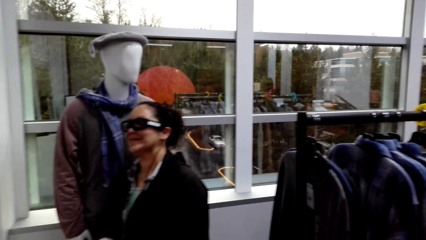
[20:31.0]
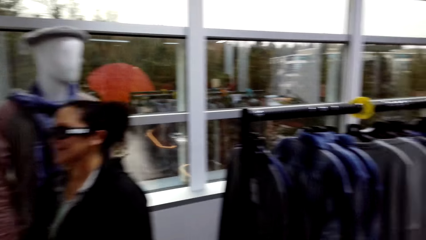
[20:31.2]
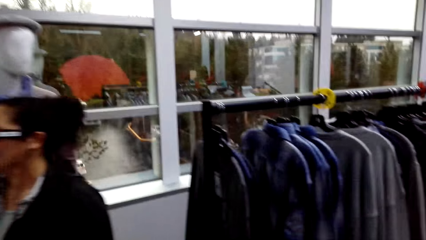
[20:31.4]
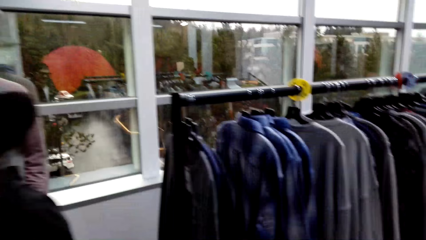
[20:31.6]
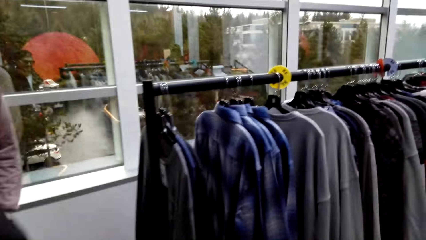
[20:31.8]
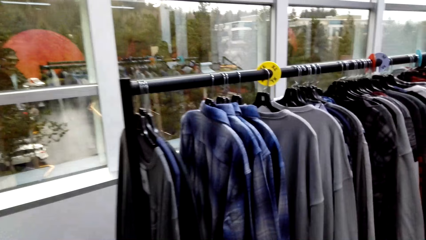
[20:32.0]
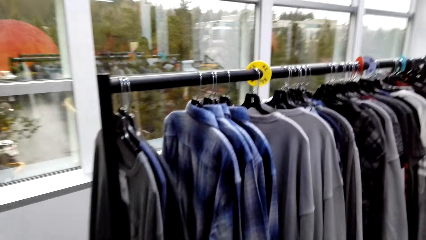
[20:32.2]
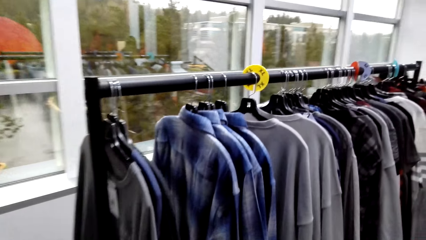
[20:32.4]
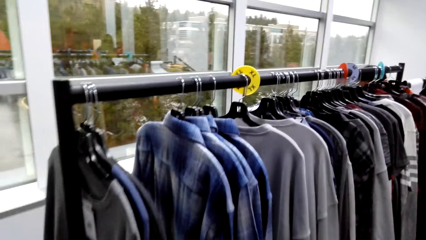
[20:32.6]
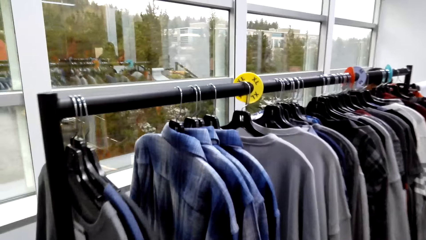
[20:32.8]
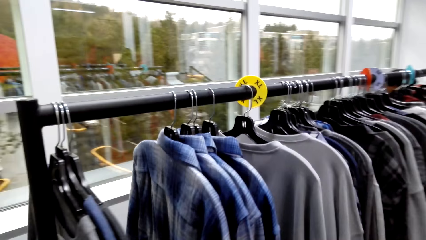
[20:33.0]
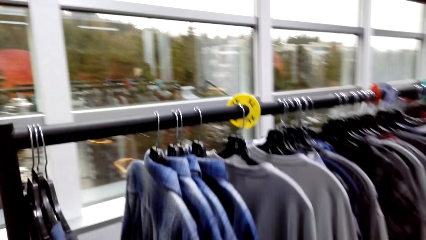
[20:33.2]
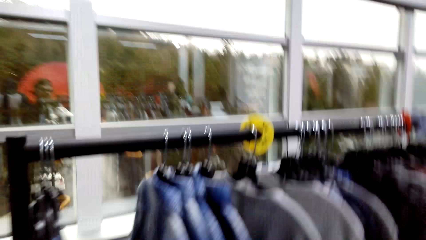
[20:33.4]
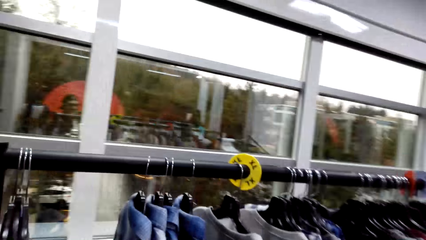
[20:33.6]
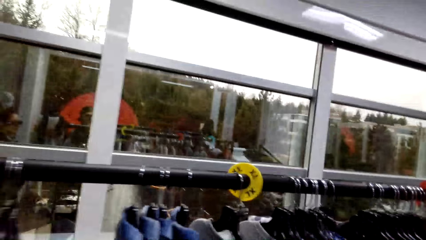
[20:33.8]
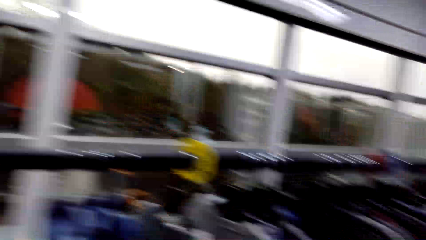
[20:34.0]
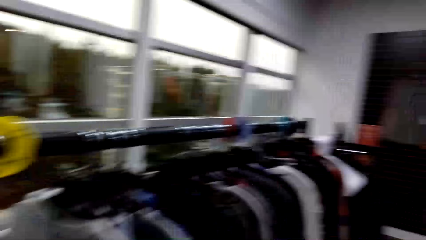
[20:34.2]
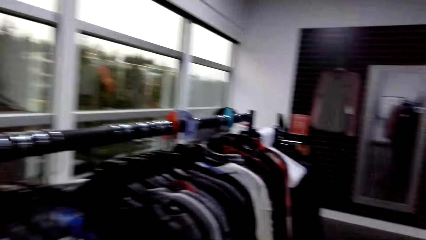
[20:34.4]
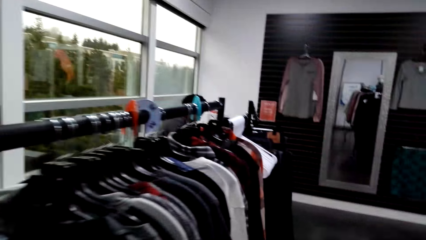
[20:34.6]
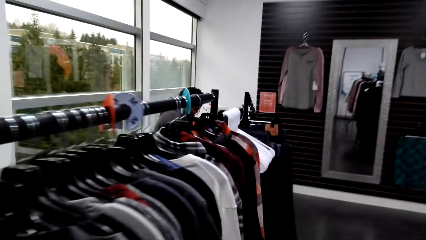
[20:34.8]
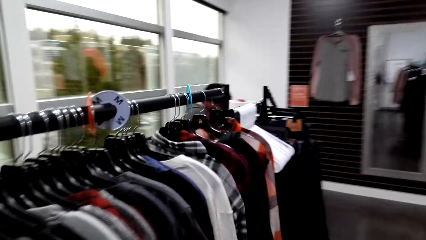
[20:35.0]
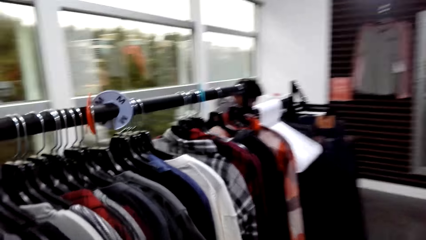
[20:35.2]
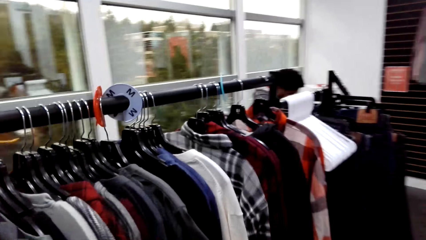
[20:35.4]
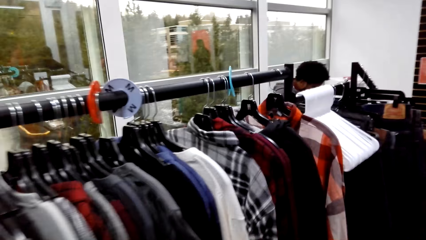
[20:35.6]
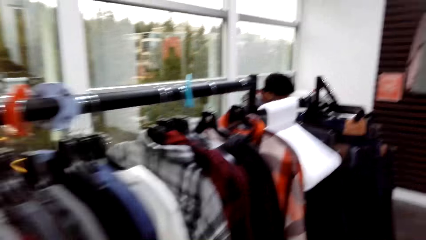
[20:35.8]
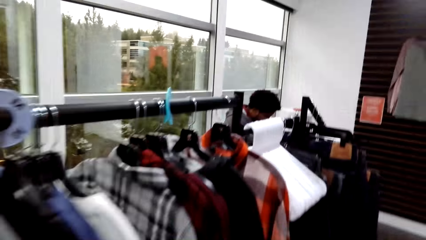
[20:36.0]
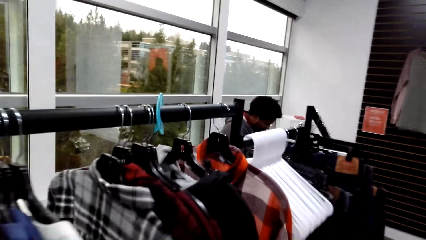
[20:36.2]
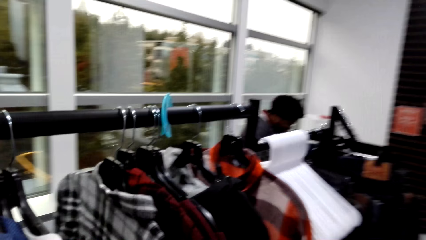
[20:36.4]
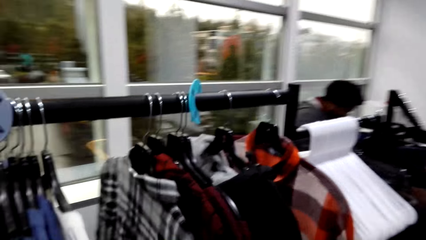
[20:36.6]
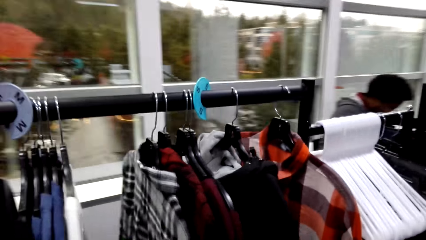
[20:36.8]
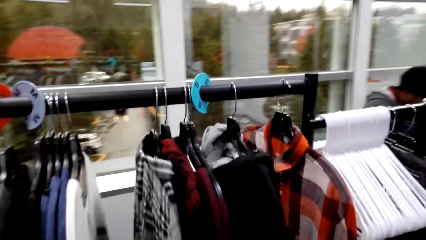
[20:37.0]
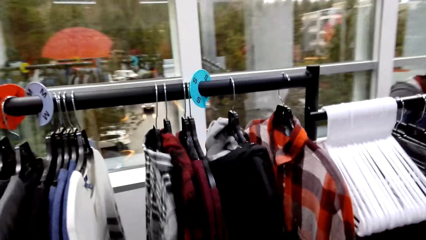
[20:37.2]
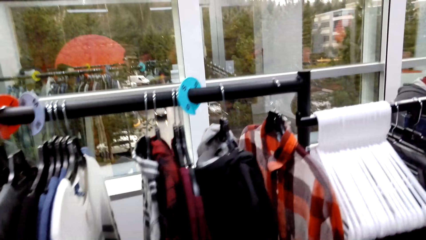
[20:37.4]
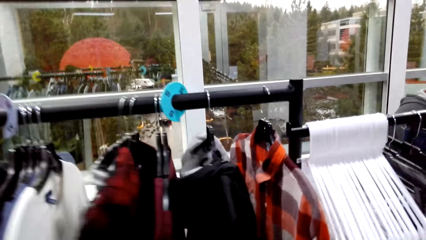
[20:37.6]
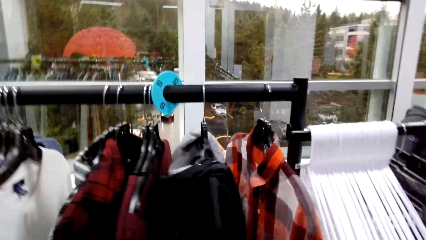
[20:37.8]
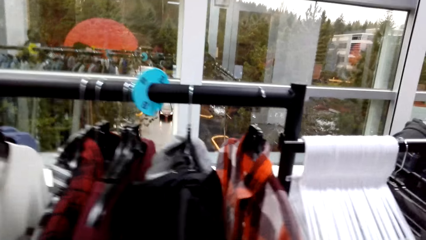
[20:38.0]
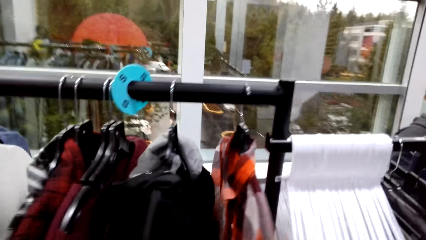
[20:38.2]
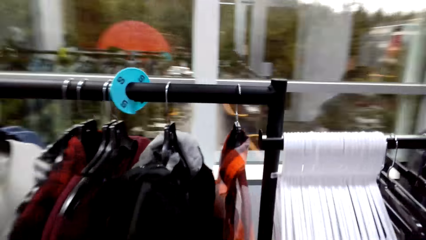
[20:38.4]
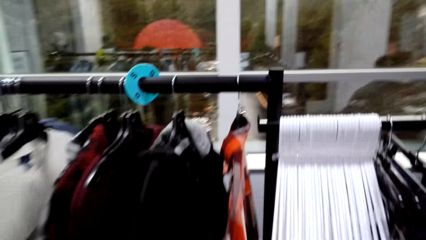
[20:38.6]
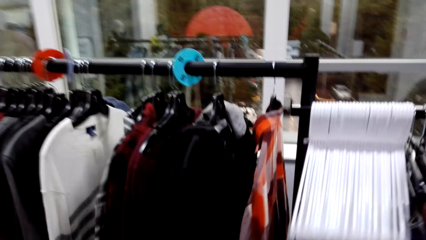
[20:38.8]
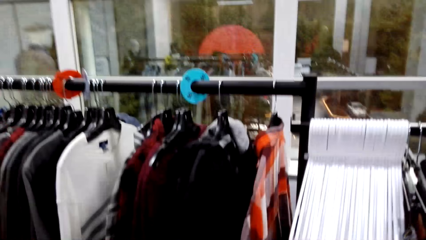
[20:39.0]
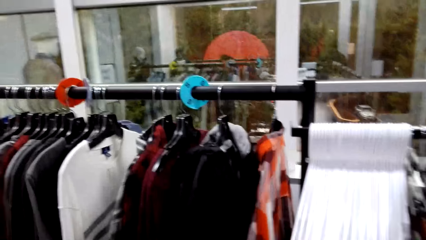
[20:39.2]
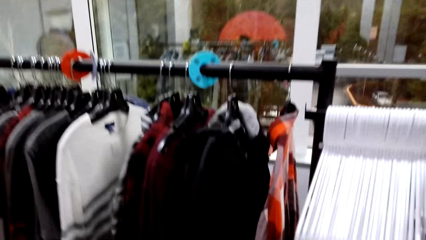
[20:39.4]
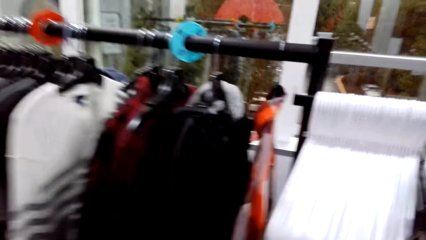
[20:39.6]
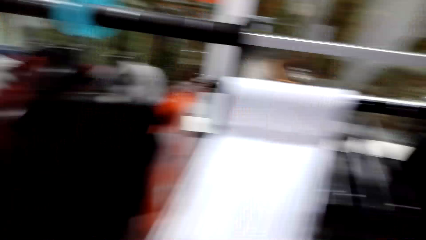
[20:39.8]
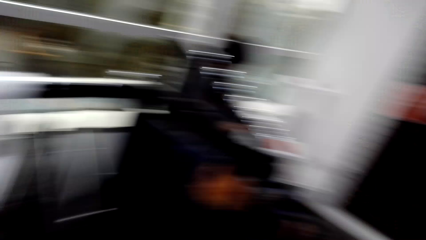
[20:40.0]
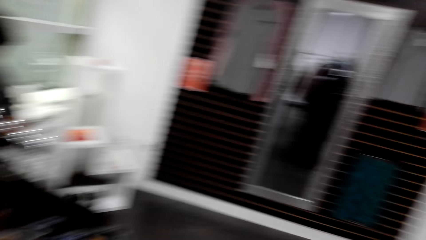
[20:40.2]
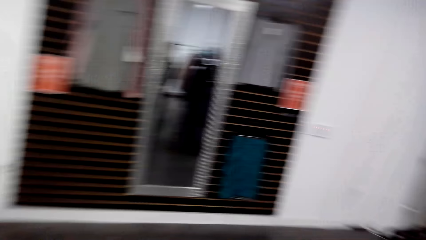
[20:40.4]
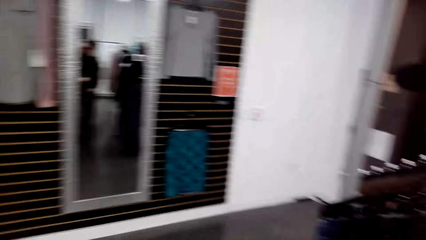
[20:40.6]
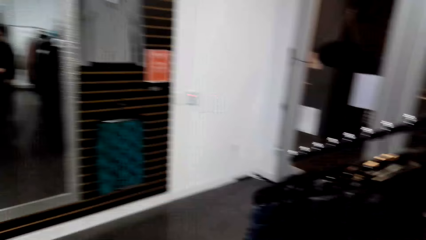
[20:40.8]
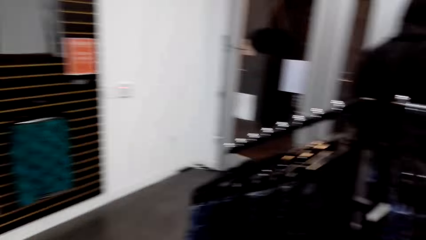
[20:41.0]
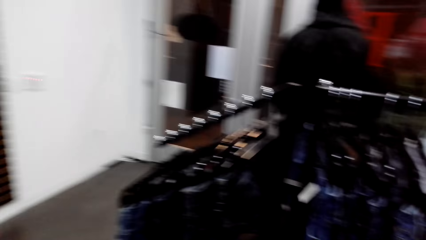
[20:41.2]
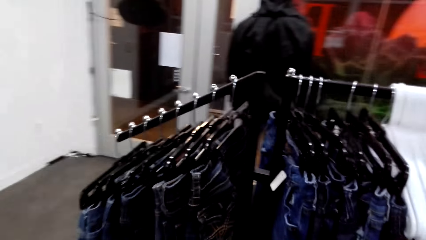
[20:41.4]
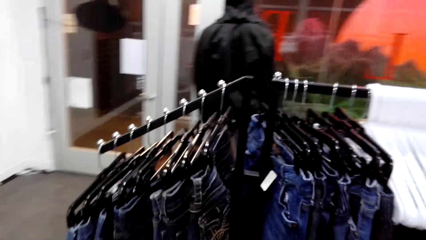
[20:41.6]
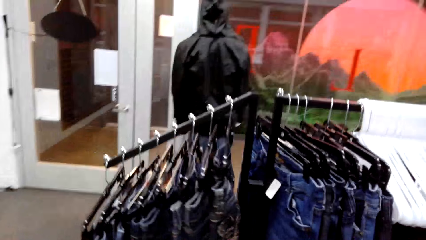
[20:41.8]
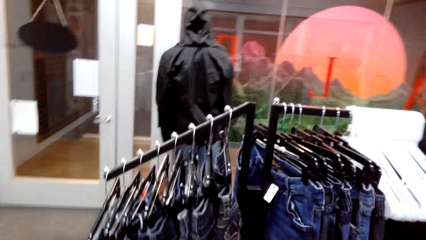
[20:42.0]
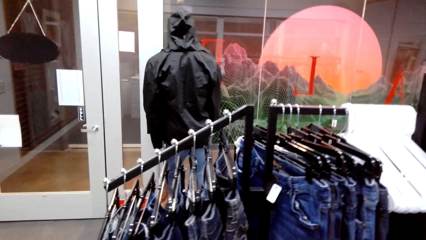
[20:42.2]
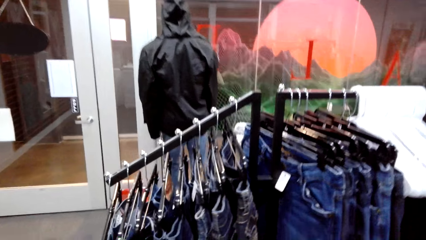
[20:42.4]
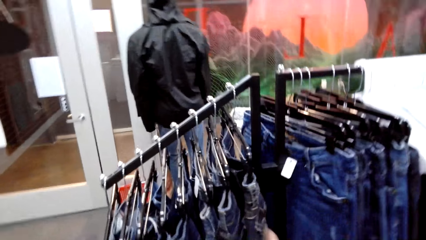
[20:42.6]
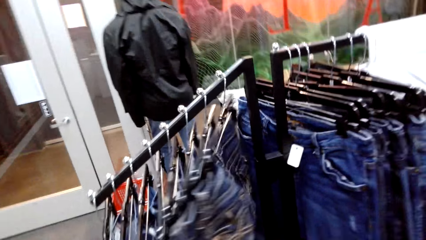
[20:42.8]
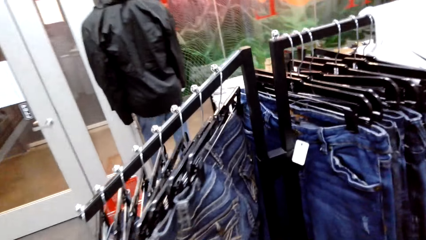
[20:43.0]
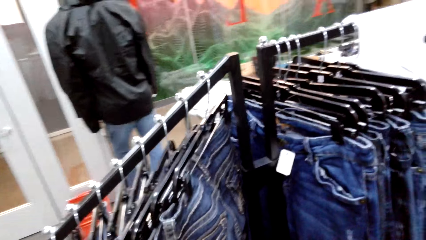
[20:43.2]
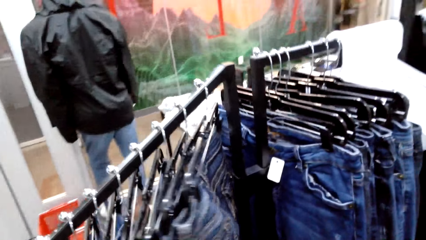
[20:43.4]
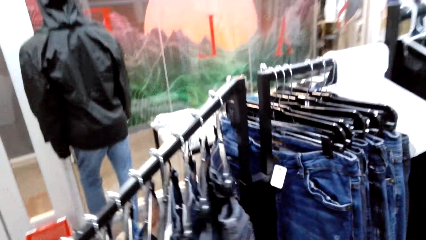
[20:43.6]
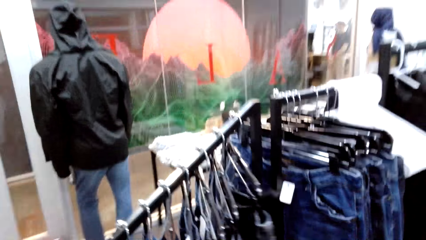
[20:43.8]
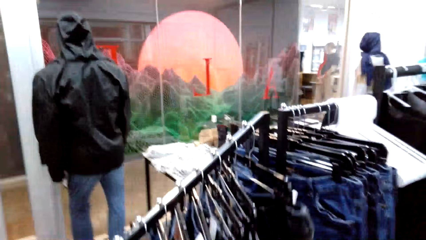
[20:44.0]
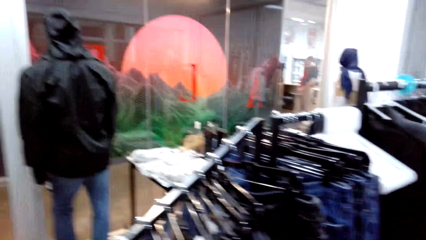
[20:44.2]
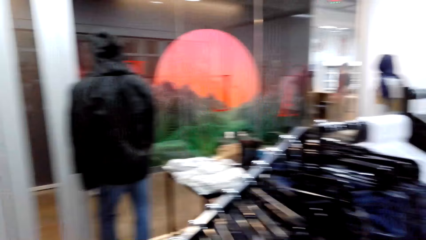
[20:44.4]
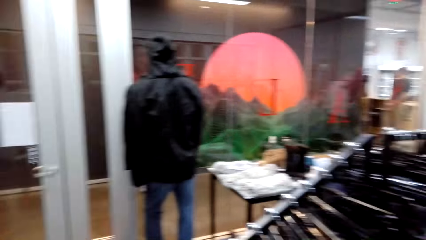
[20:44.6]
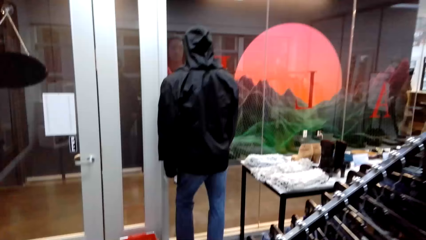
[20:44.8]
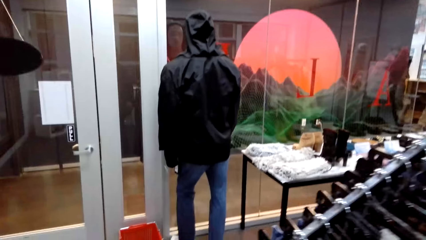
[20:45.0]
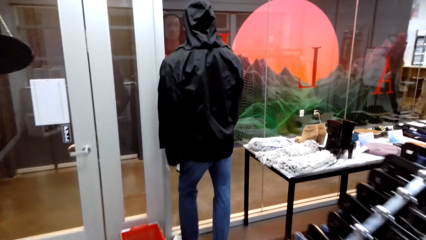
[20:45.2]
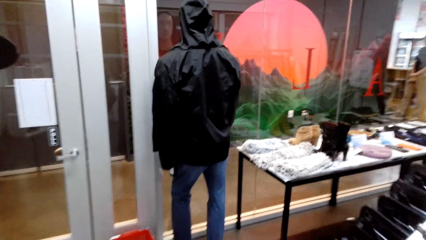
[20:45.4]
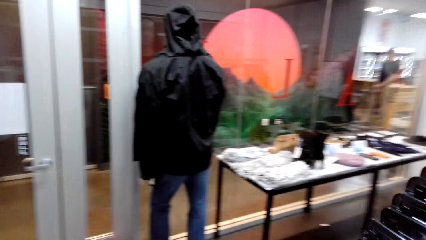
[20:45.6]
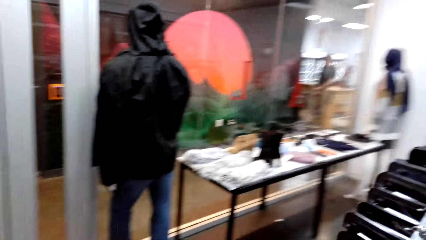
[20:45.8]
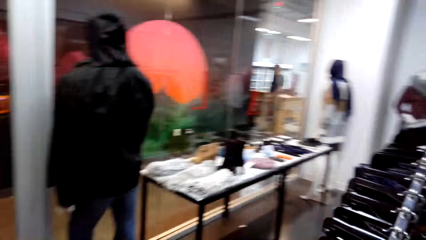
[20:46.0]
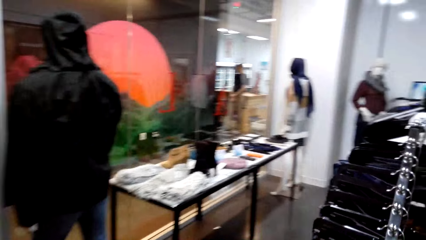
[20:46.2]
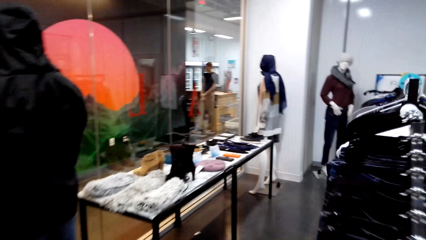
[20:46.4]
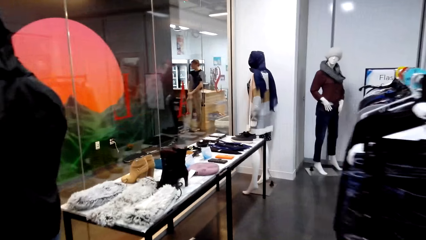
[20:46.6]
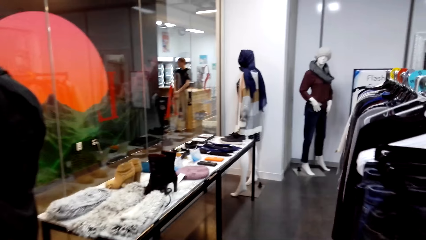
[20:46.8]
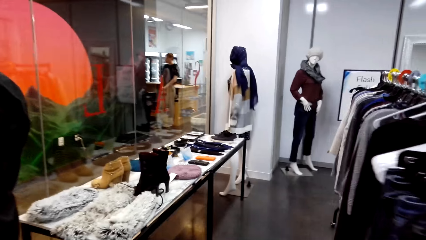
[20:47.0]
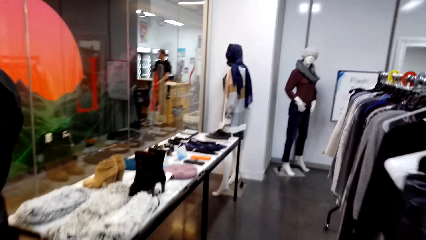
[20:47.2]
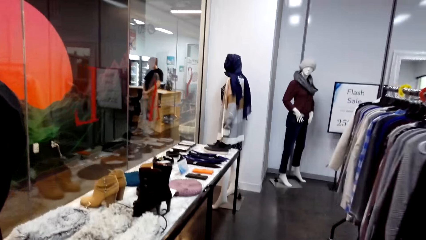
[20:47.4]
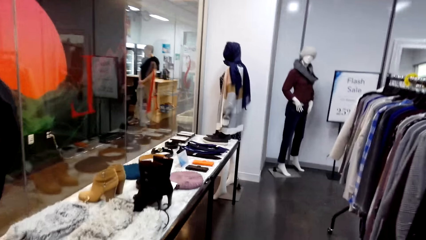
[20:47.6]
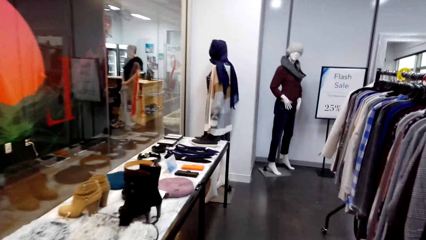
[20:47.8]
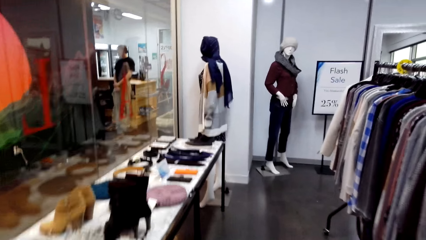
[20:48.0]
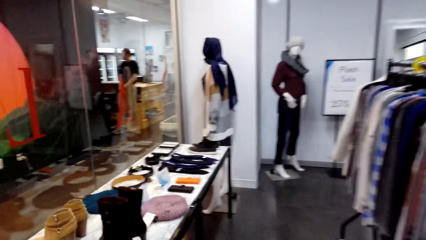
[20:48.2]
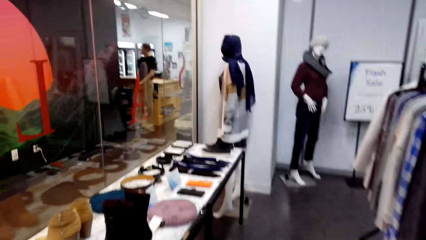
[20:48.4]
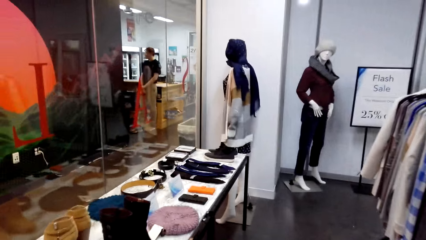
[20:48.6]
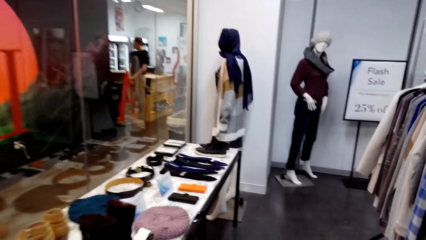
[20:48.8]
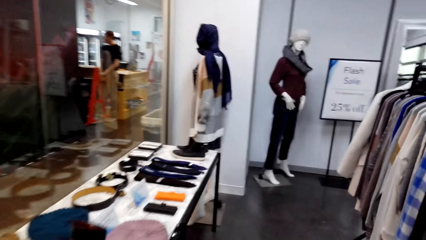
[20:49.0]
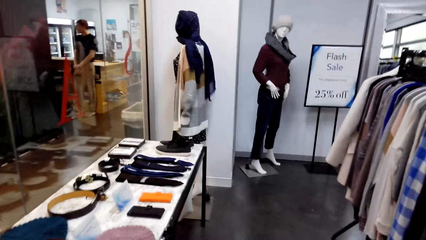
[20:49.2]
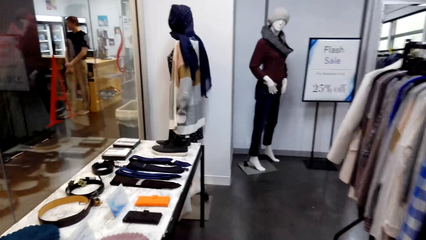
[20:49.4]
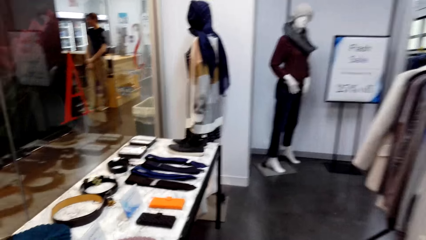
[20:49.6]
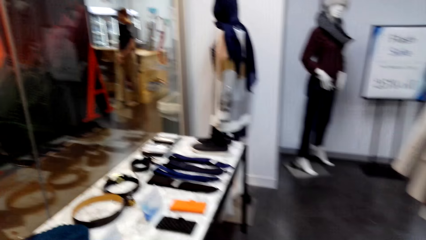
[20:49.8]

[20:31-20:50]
The camera wearer talks to the woman. They walk around the clothing store. They stare at the sweaters. They look around the clothing store. They touch clothes. They inspect the trouser jeans. They walk around the clothing store.
